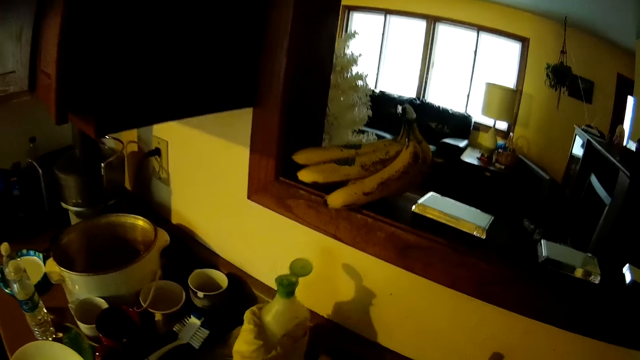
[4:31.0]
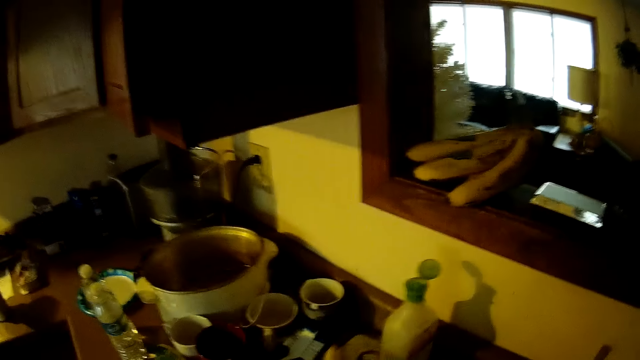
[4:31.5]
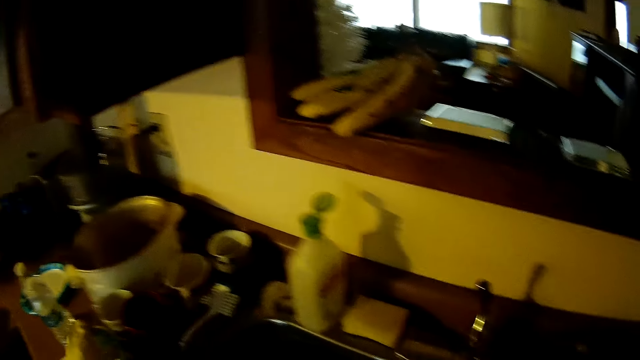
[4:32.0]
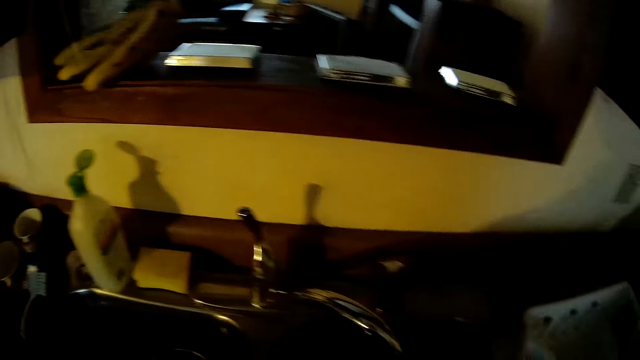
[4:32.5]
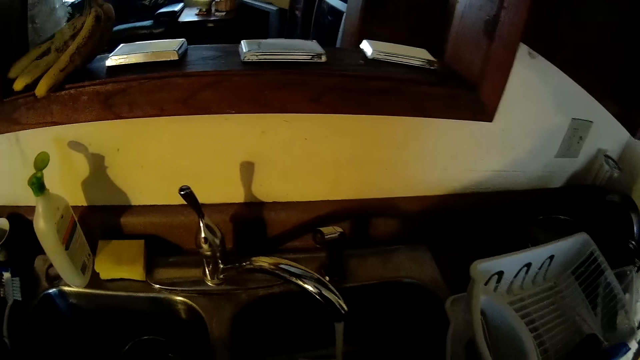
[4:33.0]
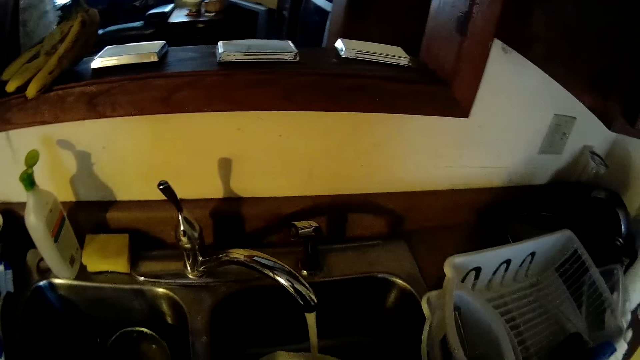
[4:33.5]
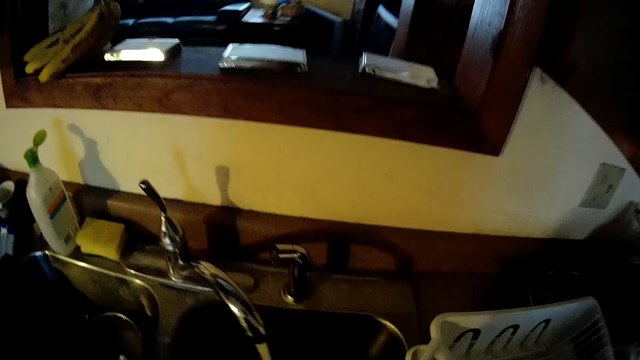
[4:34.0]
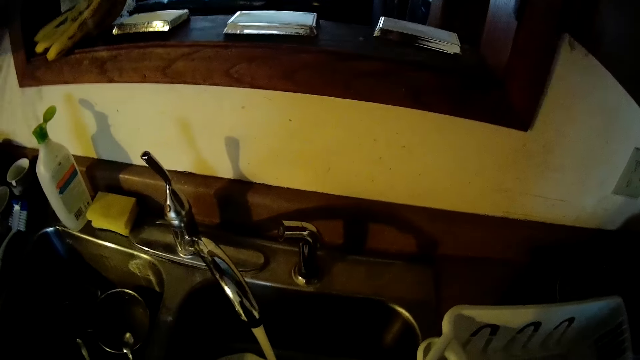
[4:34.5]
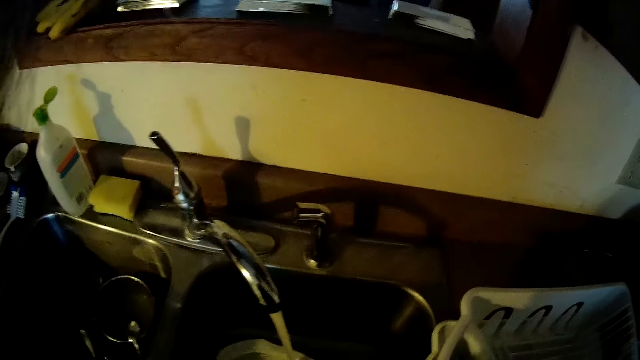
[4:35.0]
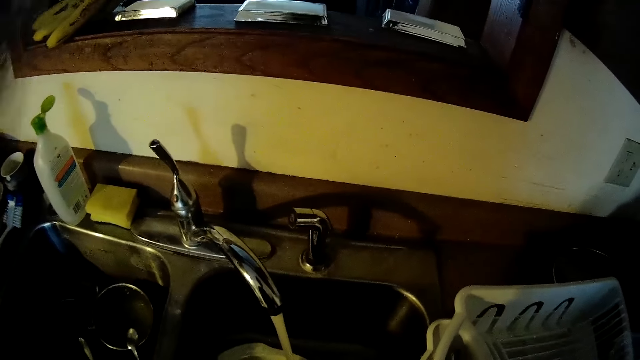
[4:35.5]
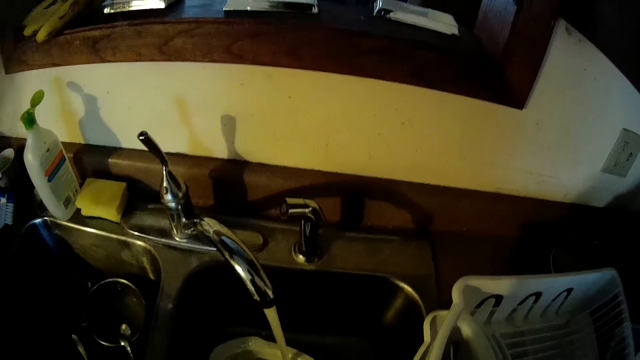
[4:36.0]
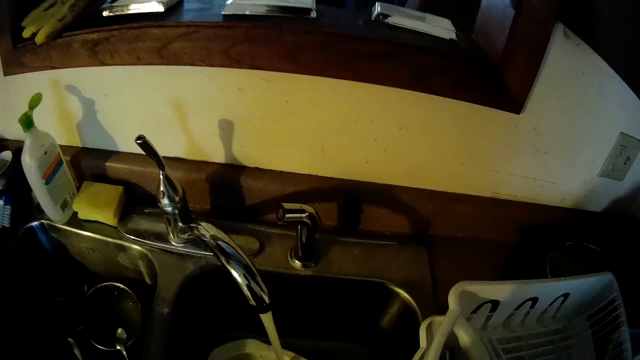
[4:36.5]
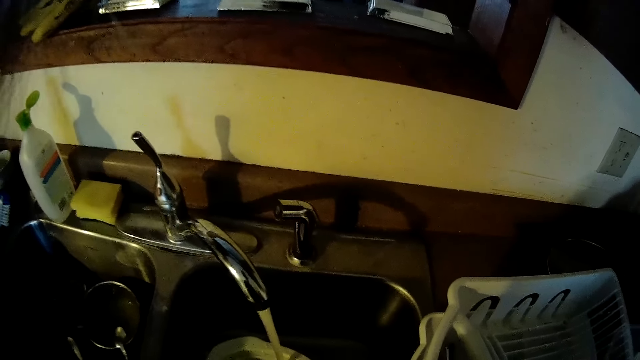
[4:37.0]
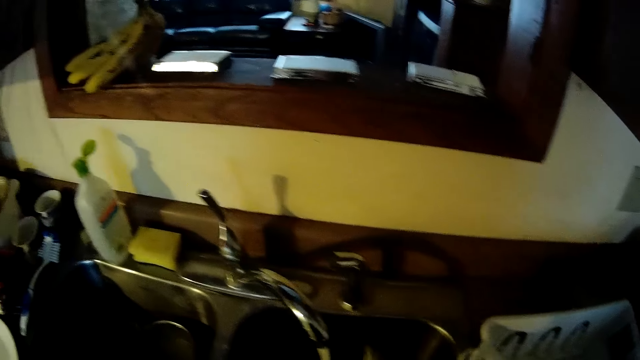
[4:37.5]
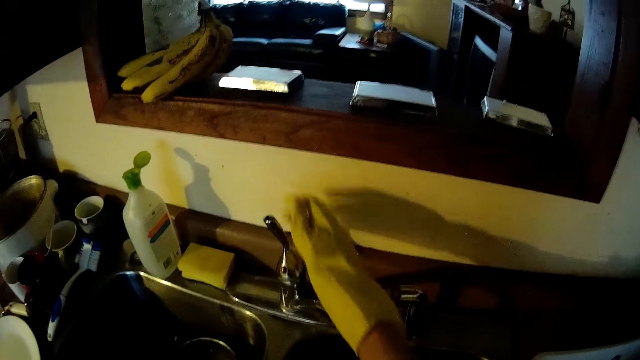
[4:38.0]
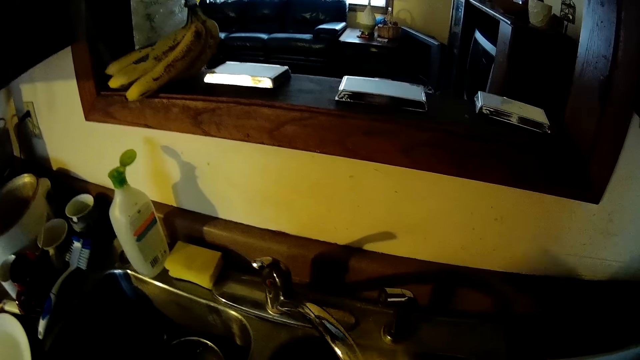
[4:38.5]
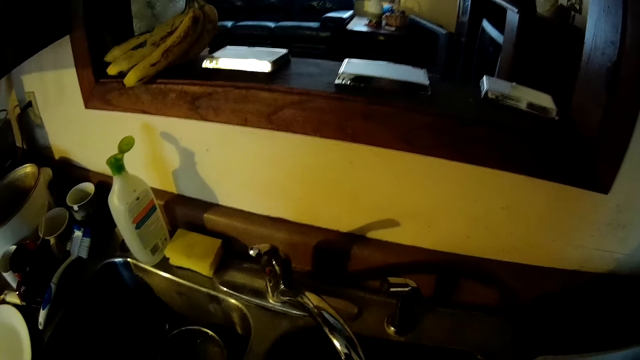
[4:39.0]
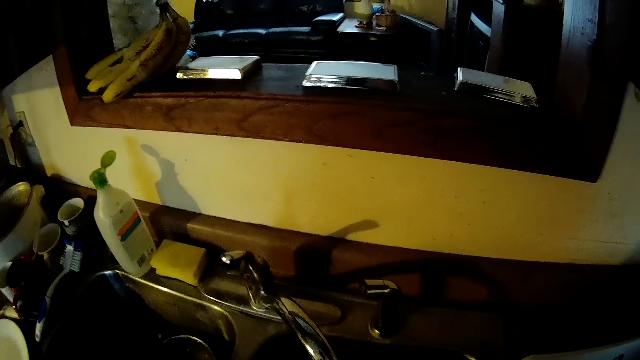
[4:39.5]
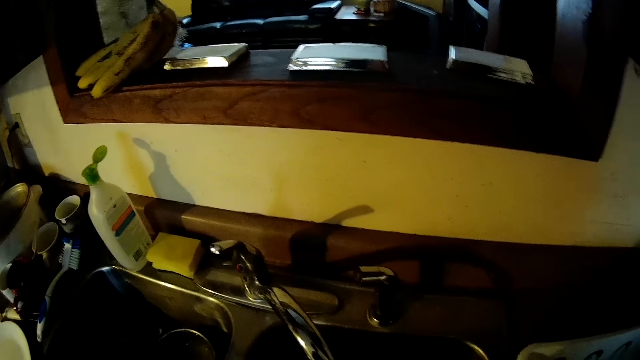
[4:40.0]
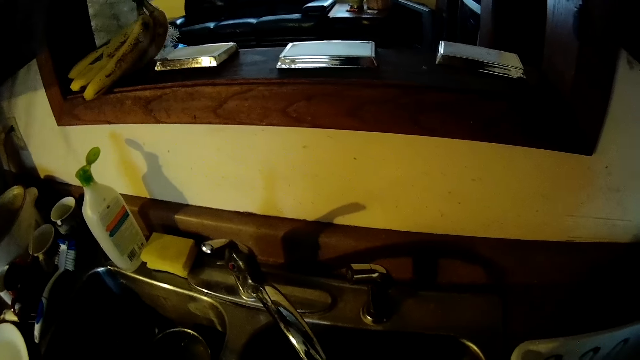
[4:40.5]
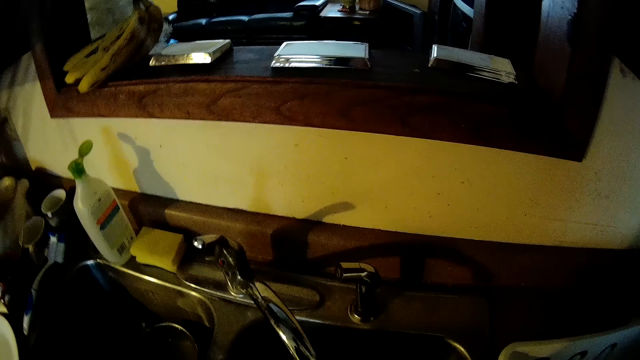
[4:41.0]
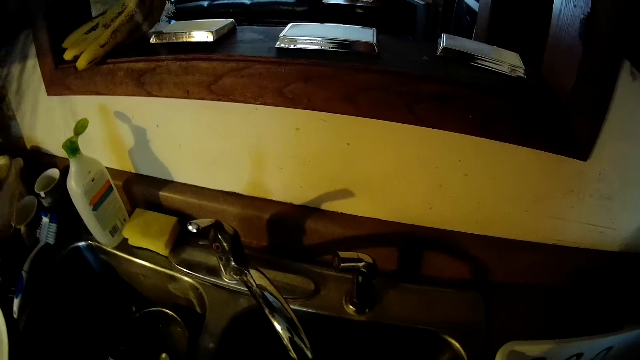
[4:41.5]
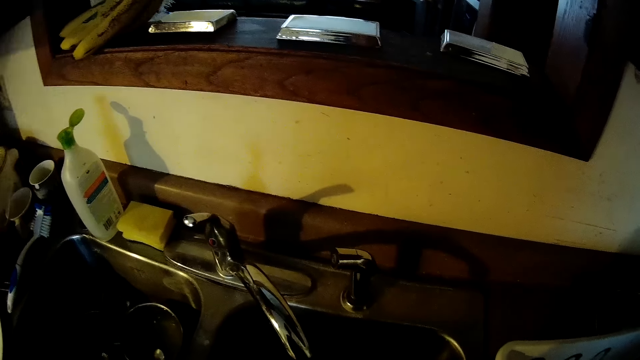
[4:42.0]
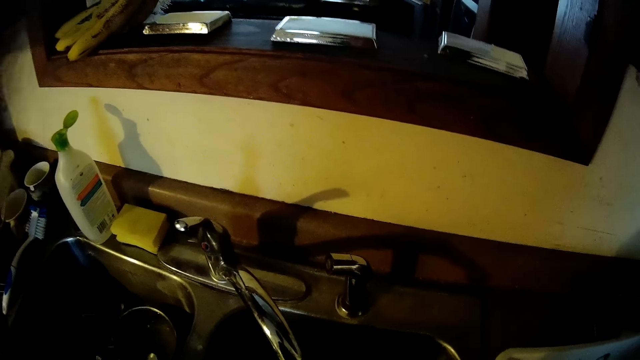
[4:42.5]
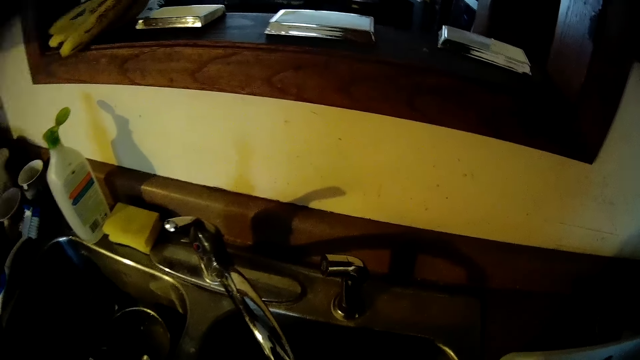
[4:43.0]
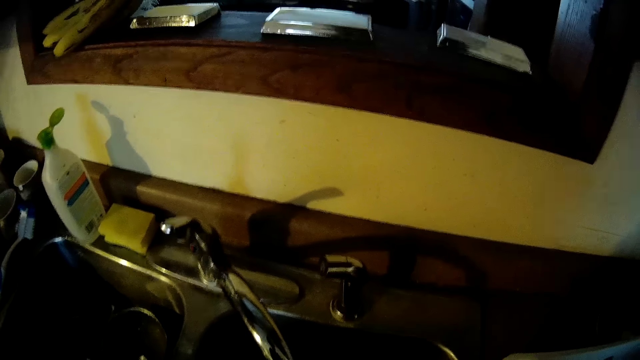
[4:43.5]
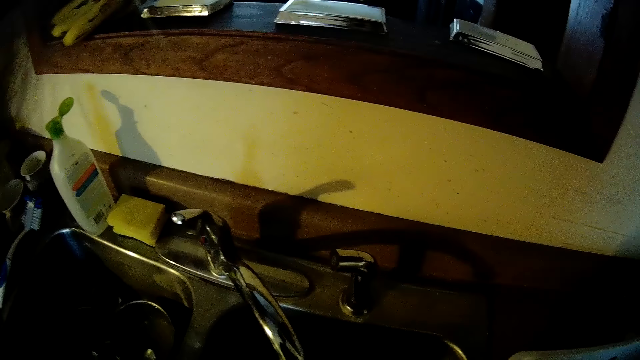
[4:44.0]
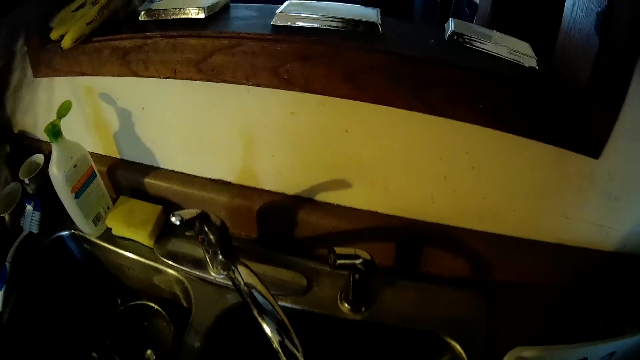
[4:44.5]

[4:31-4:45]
The camera wearer drops the soap on the counter with his left hand. He returns the washing soap. He washes some dishes in the sink. He closes the tap with his right hand. He washes some dishes in the sink.

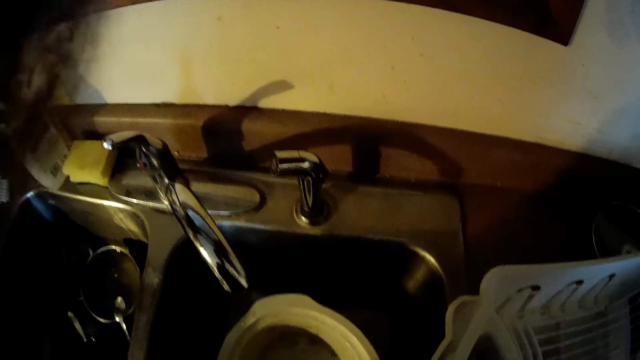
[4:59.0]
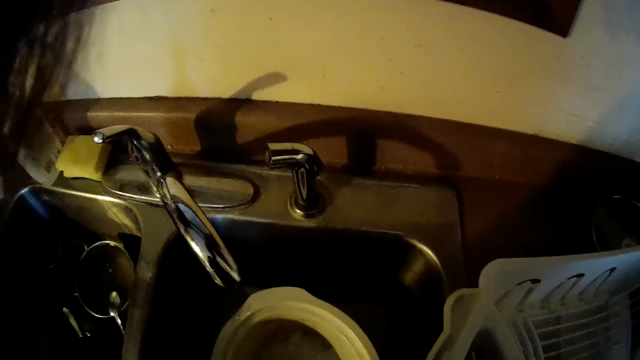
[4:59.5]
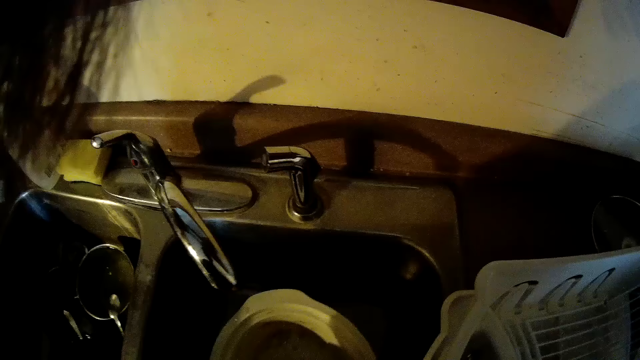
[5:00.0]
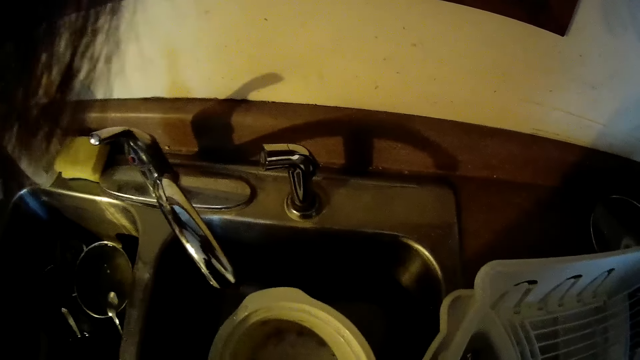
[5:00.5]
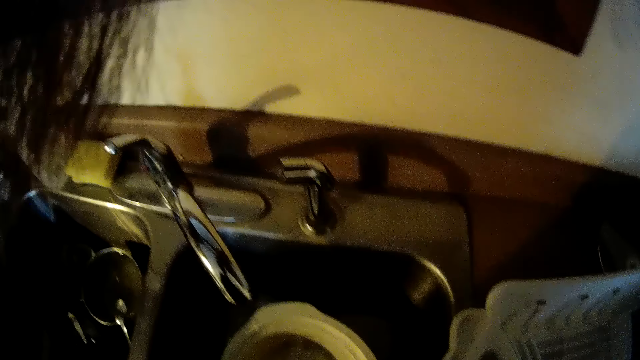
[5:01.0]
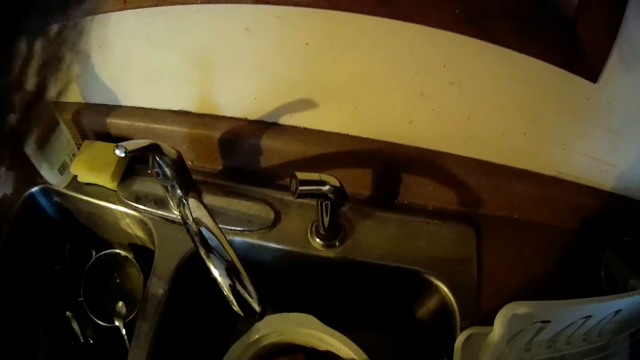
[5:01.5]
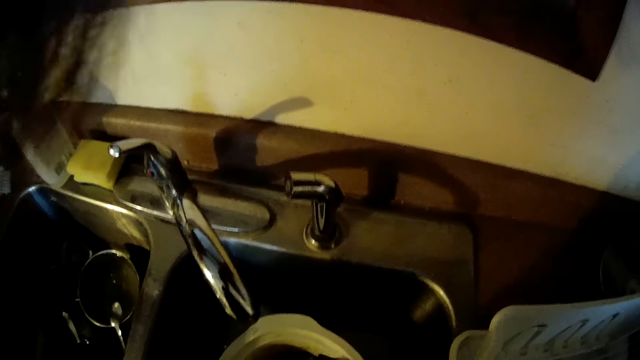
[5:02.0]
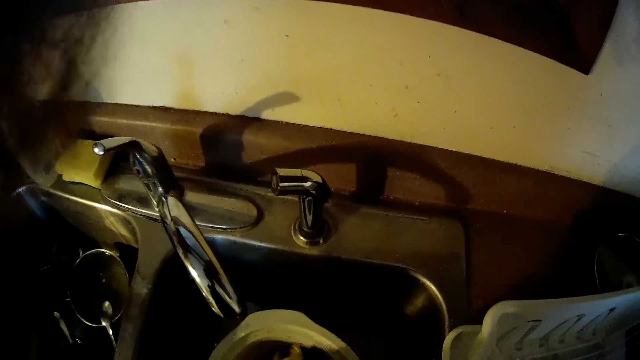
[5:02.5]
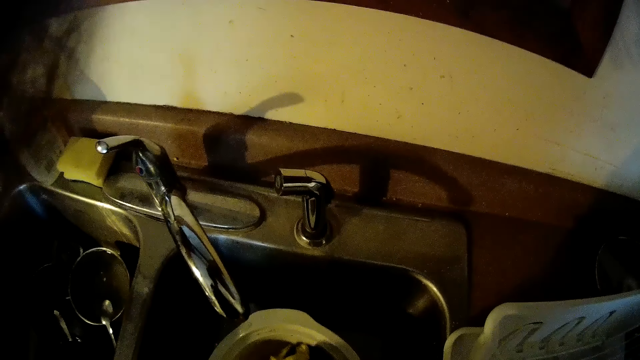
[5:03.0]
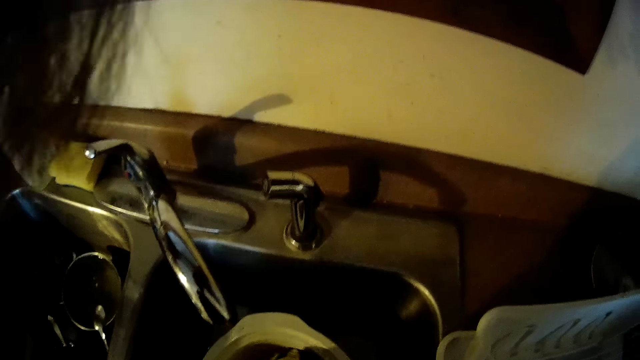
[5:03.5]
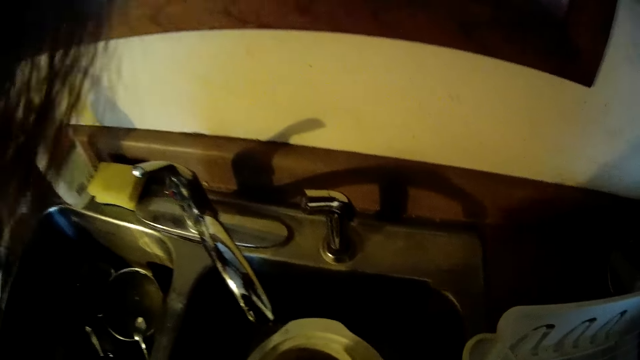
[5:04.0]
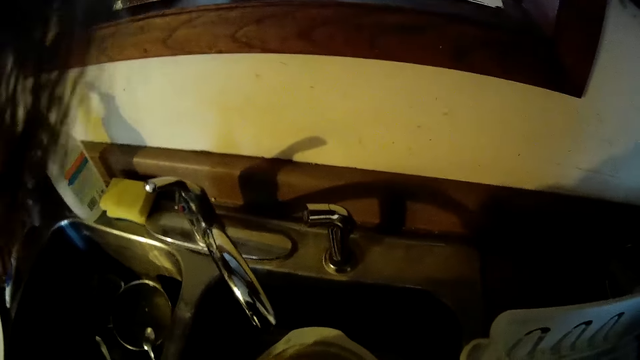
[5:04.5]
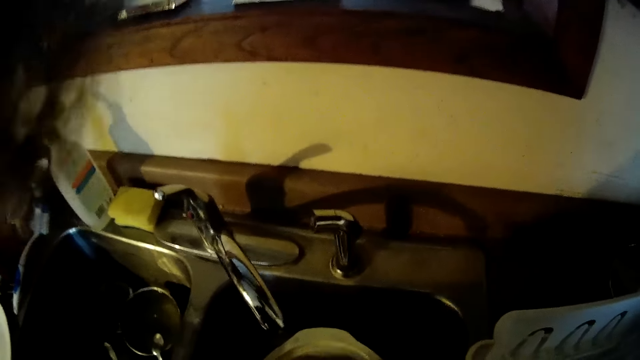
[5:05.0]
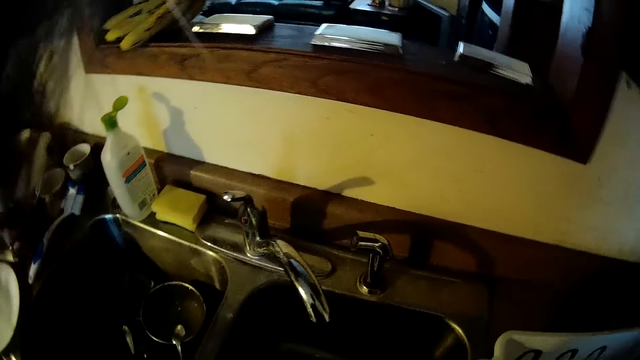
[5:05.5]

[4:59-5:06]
The camera wearer washes a bowl.
